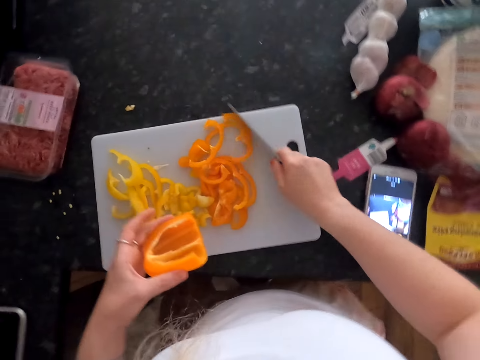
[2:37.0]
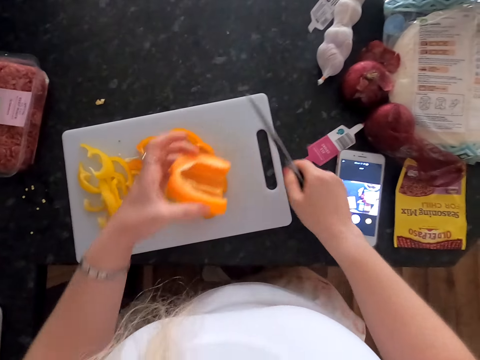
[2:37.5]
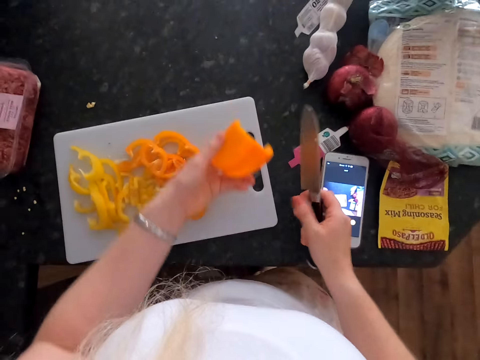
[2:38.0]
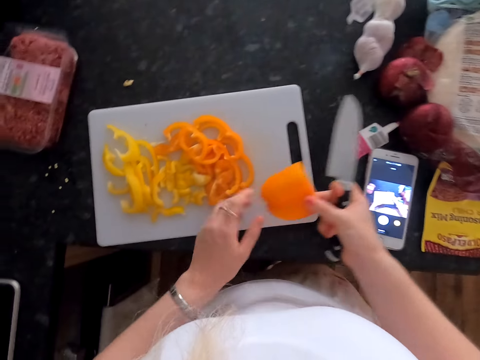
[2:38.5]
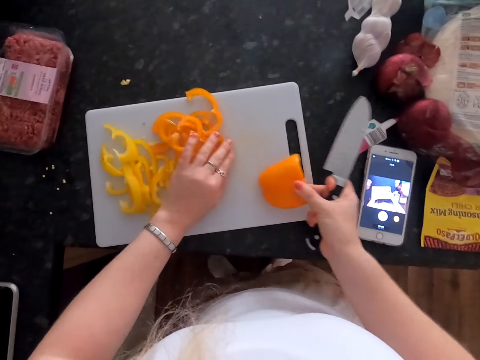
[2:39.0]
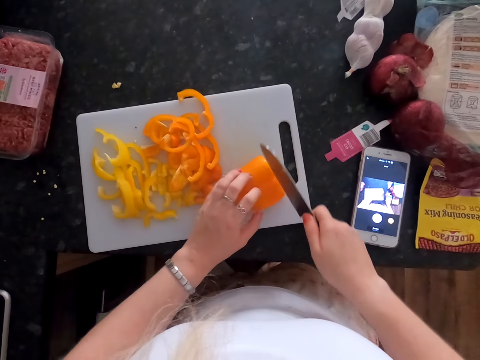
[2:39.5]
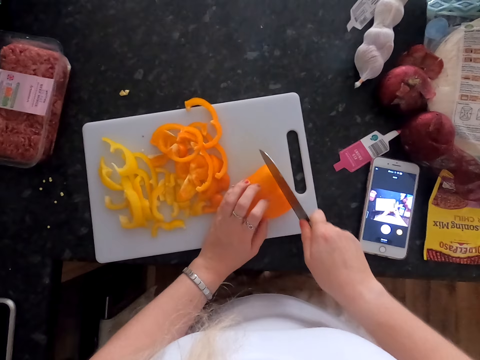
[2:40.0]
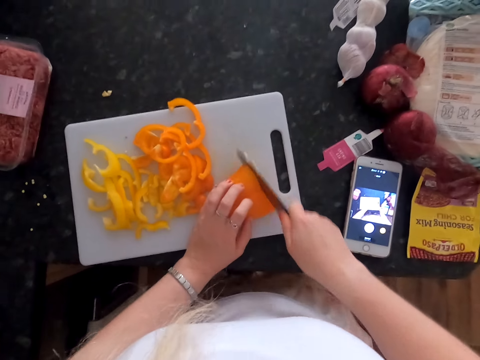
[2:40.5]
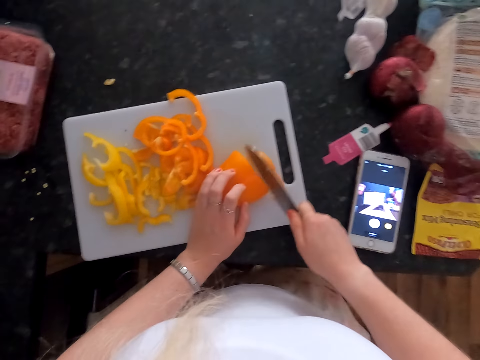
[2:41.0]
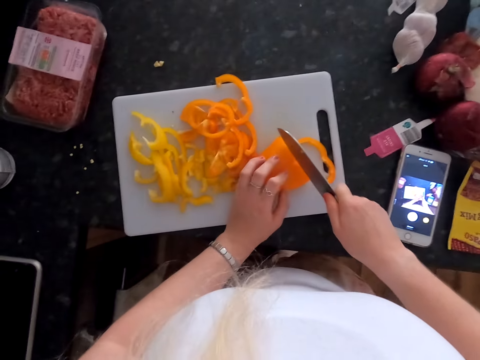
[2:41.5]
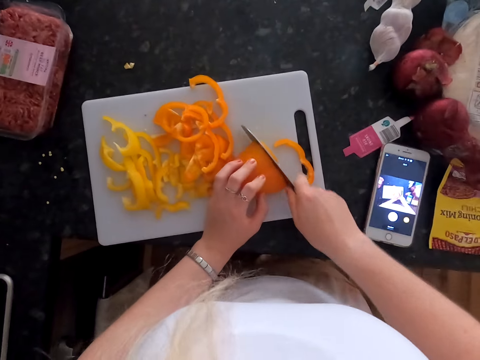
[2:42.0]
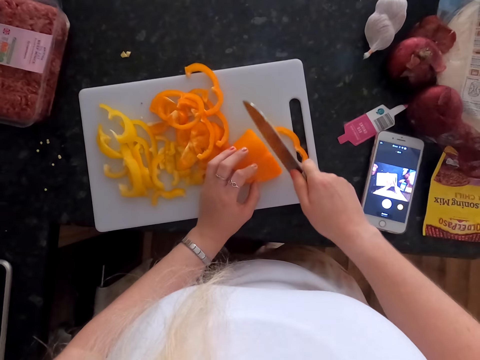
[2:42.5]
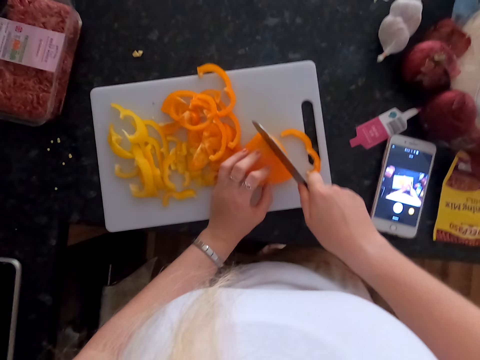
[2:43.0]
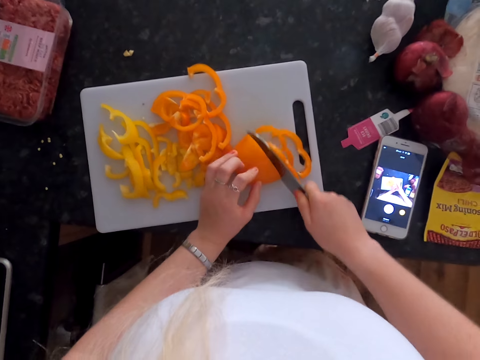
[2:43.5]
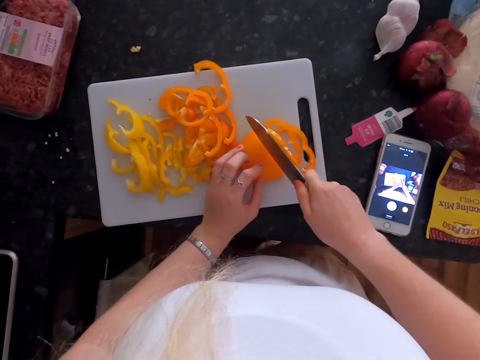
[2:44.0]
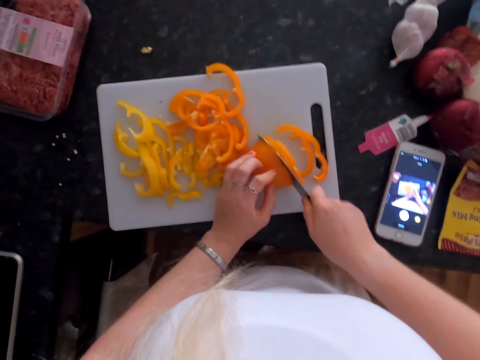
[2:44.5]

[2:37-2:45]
The camera wearer moves the bell pepper. They hold the bell pepper. They move the bell pepper. They drop the bell pepper. They hold the bell pepper. They cut the bell pepper.

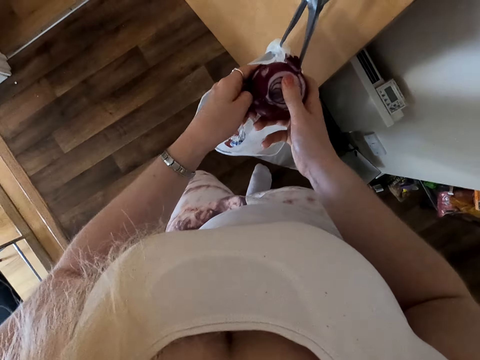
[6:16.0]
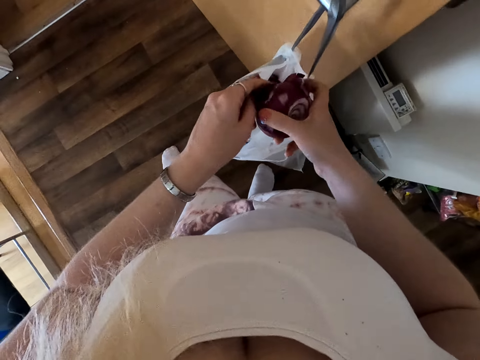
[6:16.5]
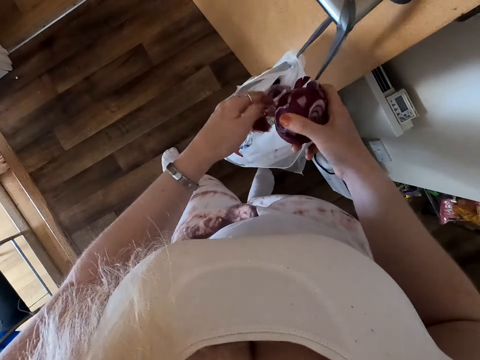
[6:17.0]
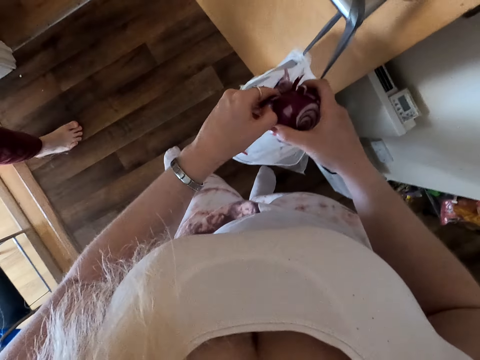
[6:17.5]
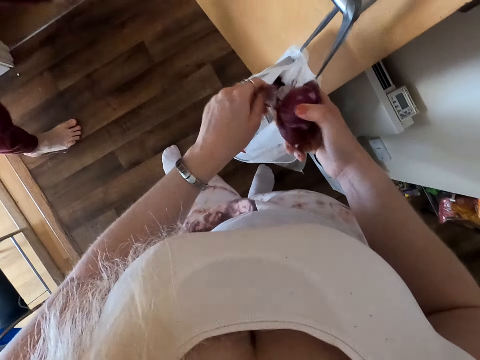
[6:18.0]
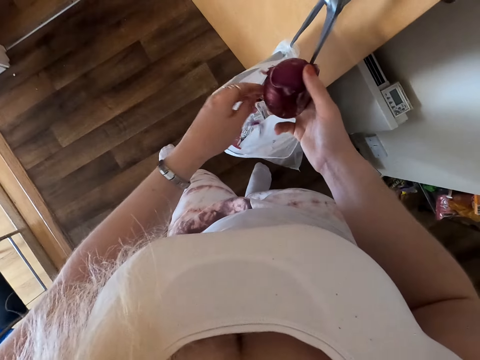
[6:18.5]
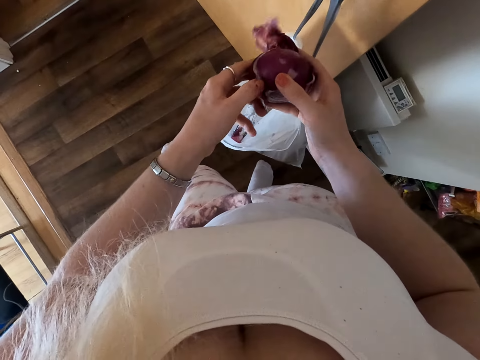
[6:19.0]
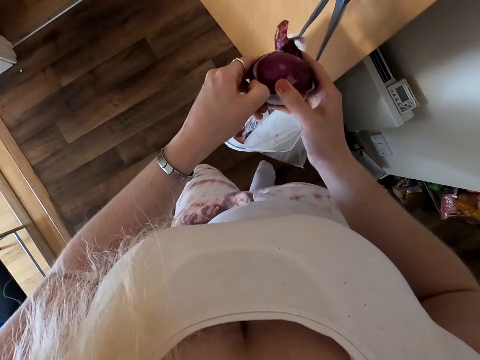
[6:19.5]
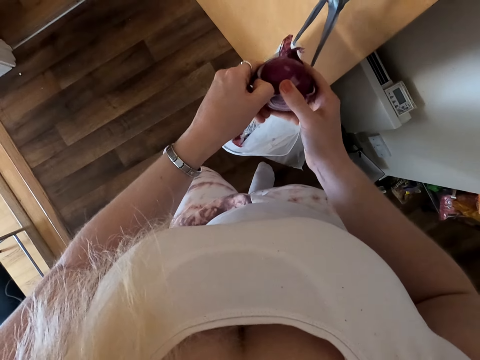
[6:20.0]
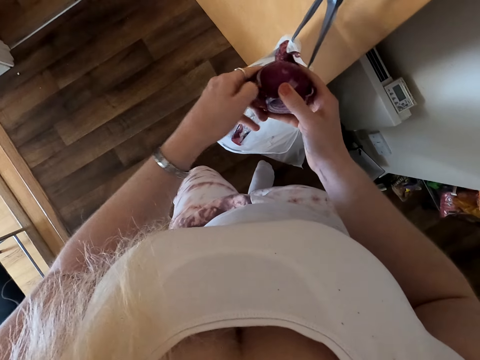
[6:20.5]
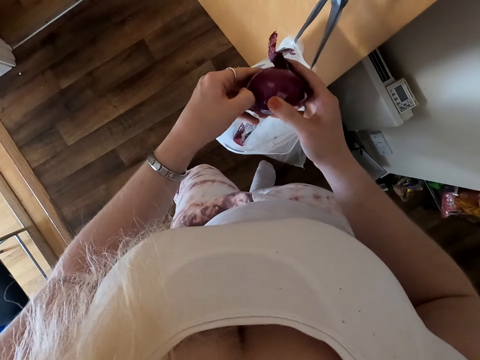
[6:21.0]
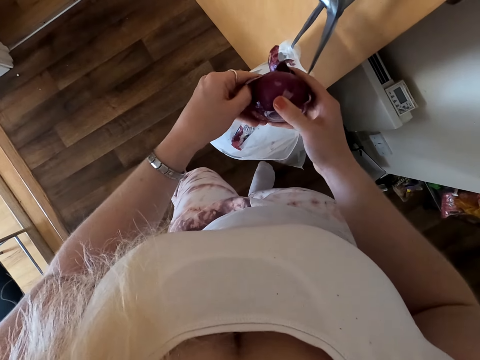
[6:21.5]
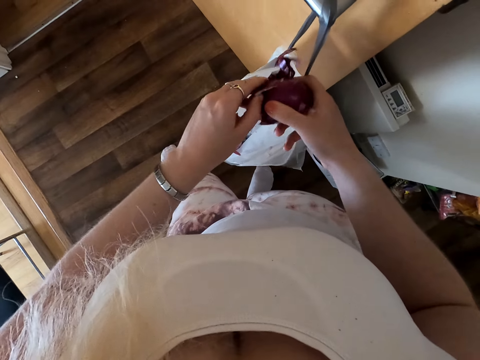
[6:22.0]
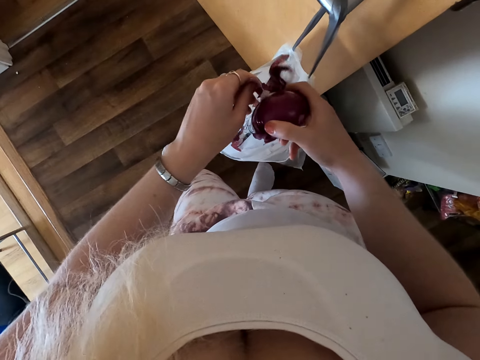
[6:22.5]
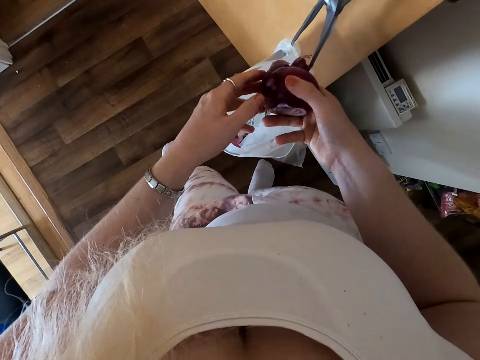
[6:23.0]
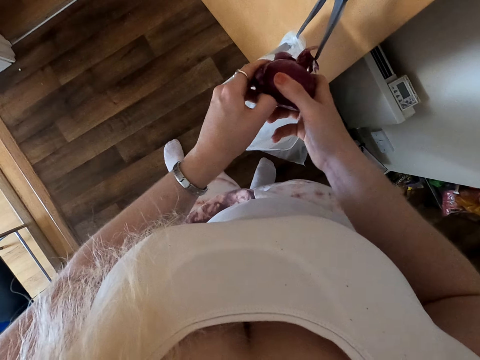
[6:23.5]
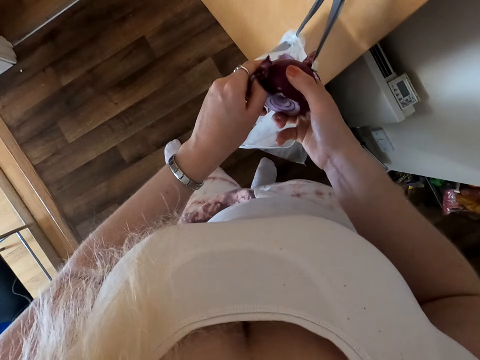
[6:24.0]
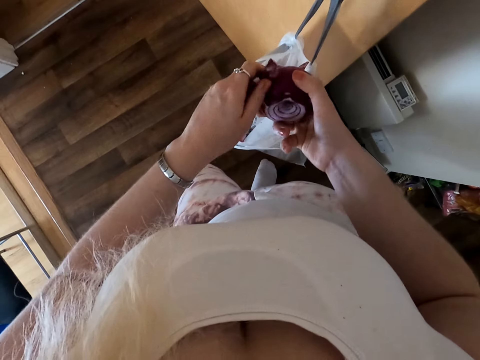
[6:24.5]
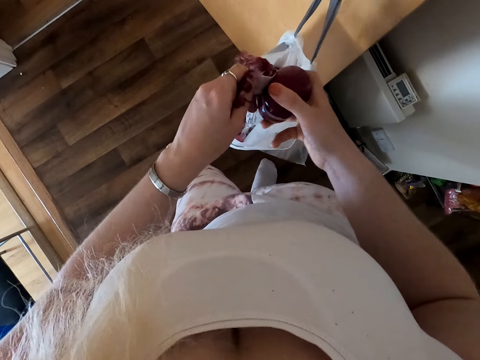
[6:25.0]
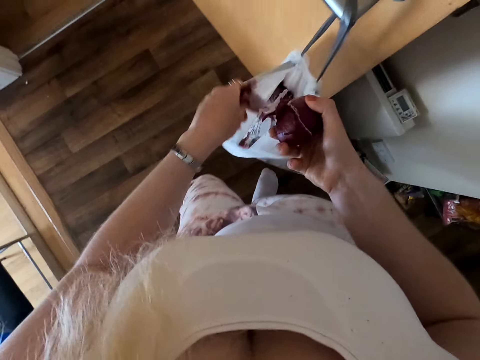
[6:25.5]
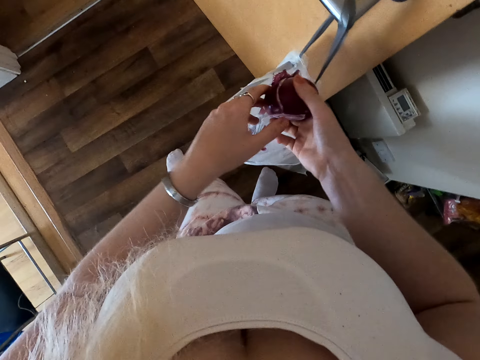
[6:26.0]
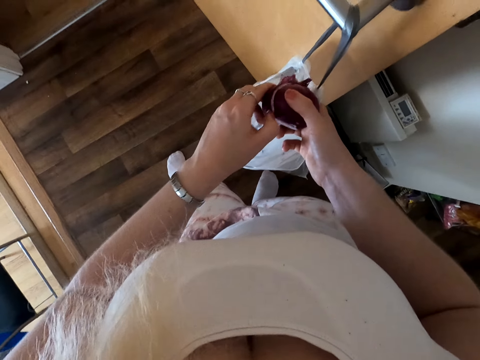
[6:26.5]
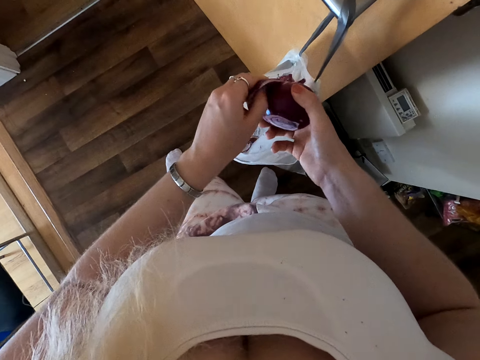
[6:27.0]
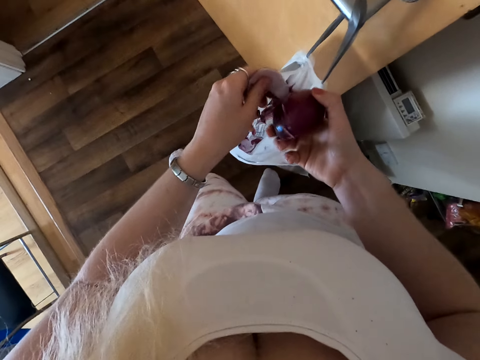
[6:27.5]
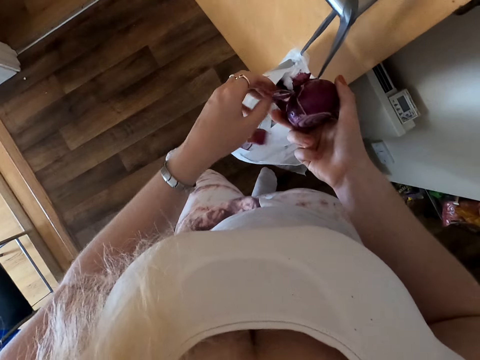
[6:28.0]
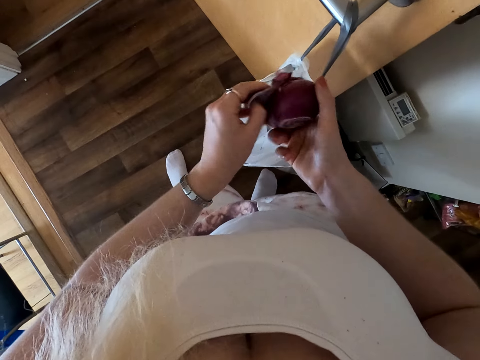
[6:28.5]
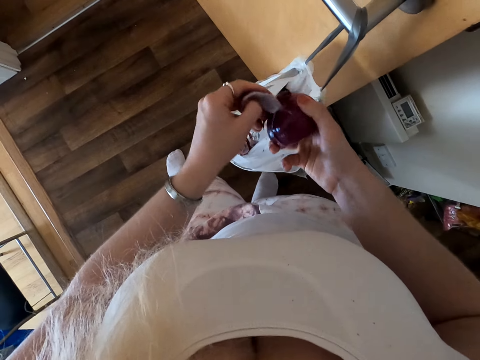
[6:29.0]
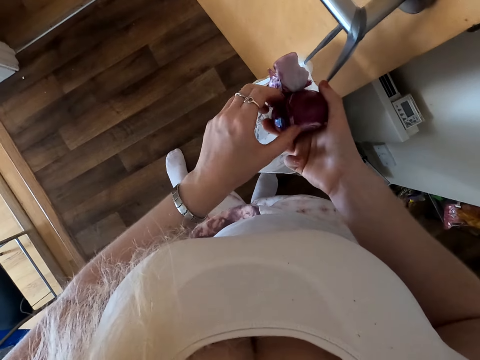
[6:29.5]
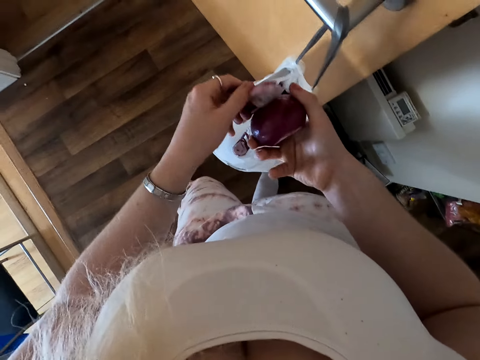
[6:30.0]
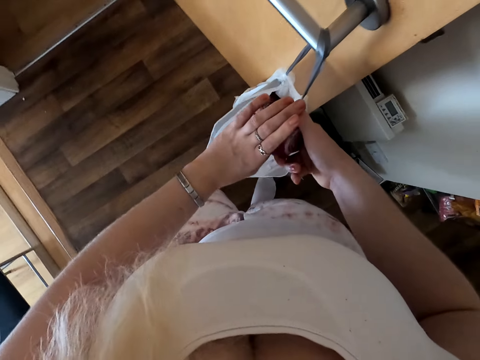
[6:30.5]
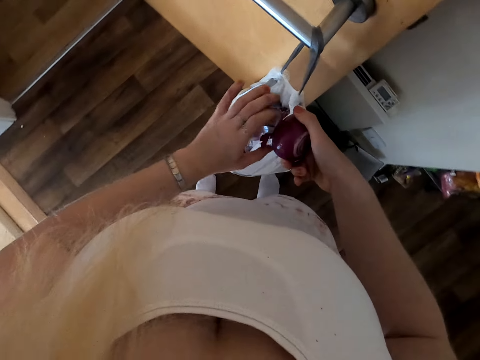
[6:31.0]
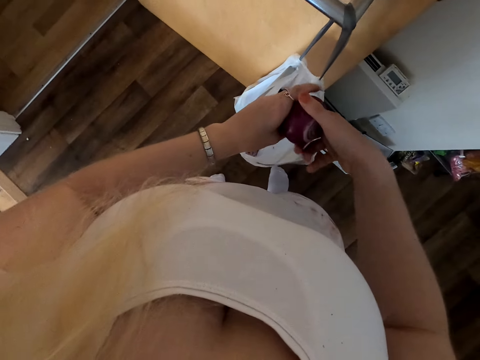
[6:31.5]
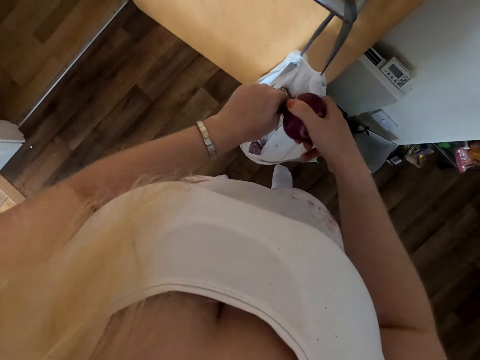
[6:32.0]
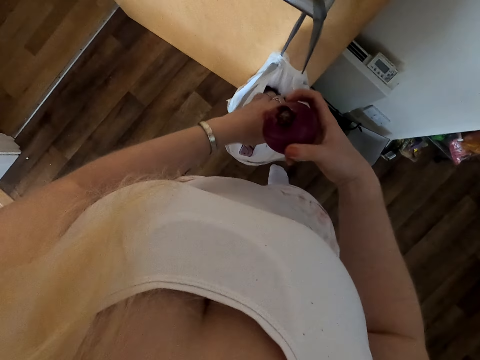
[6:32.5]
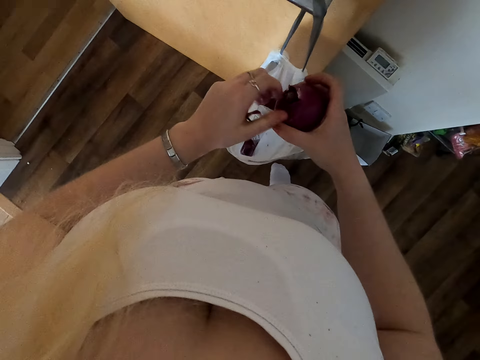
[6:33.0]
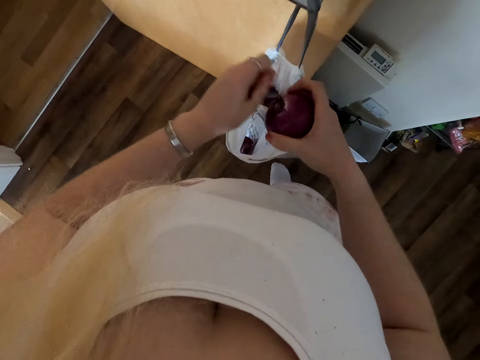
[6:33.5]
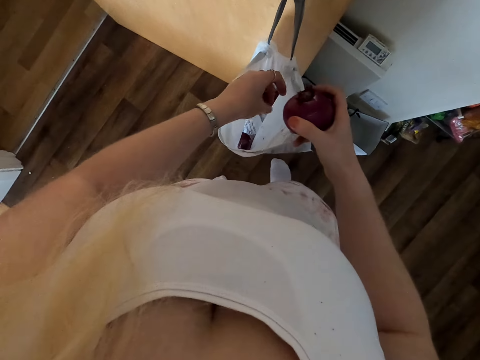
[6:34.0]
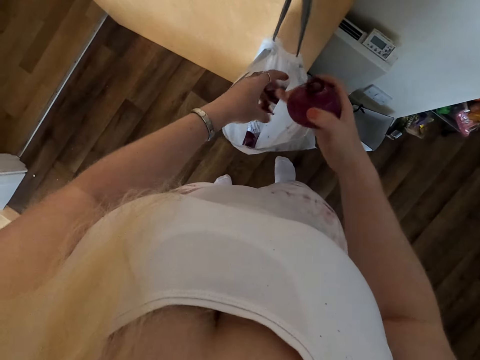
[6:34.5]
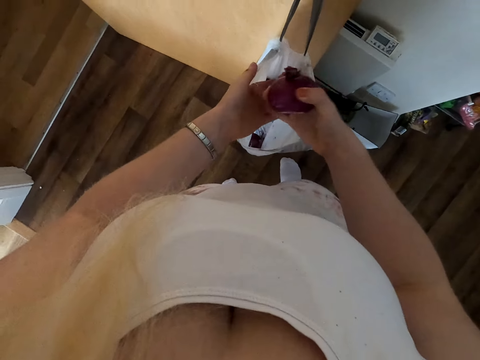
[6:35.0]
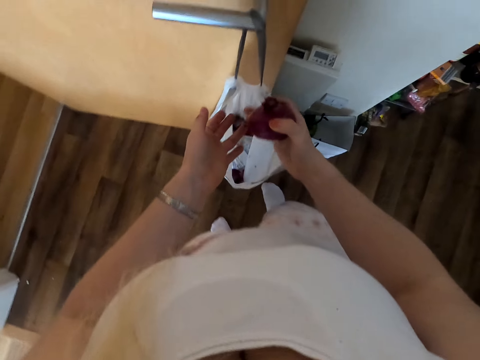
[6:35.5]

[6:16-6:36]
The camera wearer disposes of the onion skin. She removes the onion skin. She disposes of the onion skin. She removes the onion skin. She drops the onion skin. She removes the onion skin. She disposes of the onion skin. She removes the onion skin. She holds the onion skins. She cuts the onion skins. She disposes of the onion skins. She cuts the onion skins. She disposes of the onion skins. She rubs her hand.
